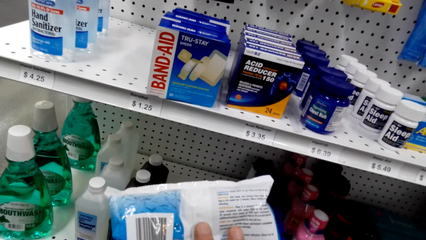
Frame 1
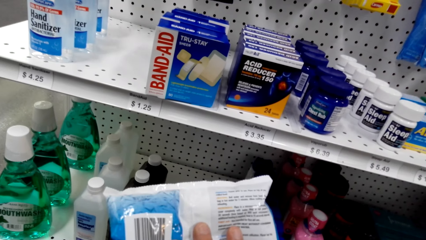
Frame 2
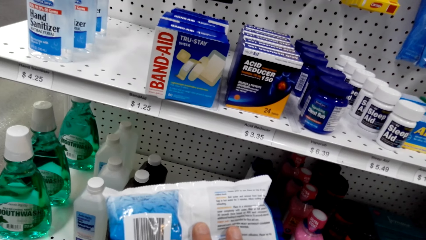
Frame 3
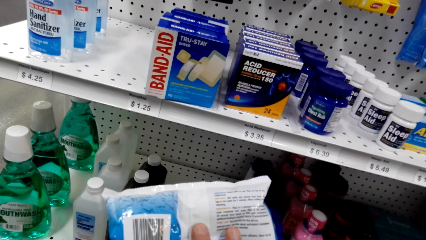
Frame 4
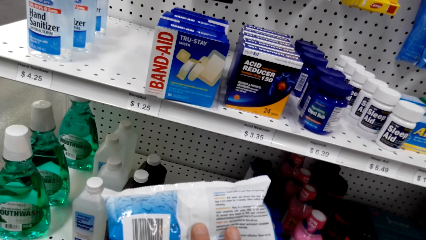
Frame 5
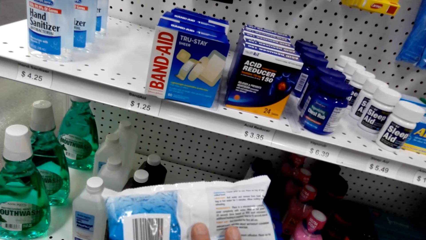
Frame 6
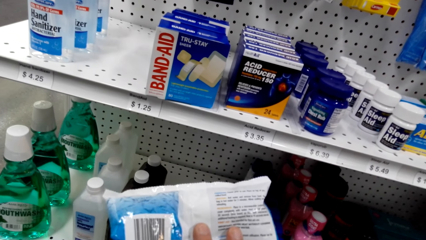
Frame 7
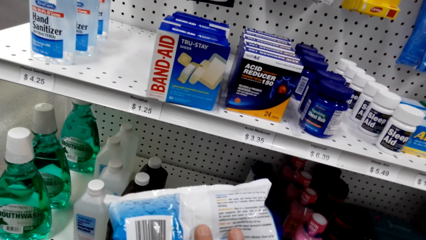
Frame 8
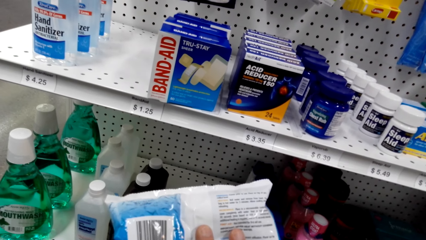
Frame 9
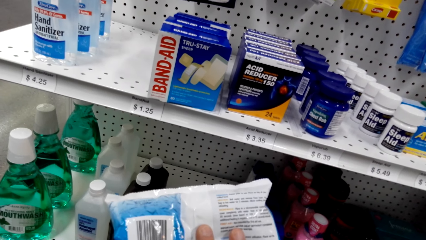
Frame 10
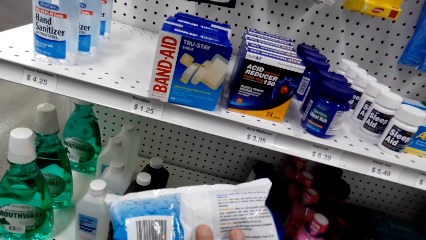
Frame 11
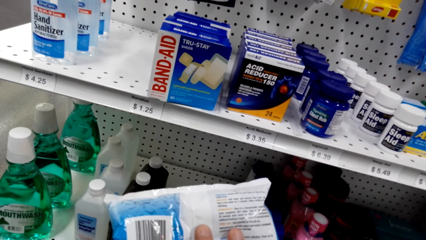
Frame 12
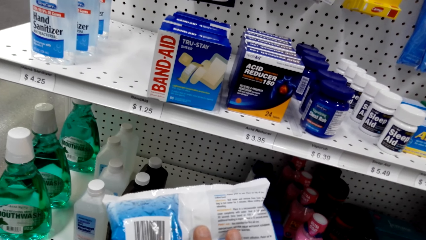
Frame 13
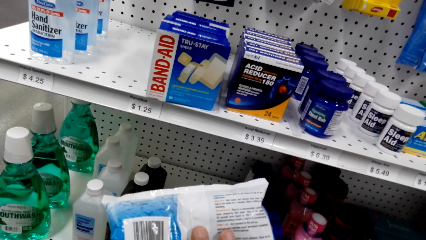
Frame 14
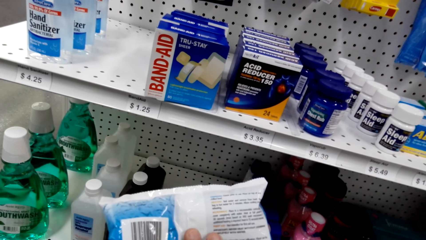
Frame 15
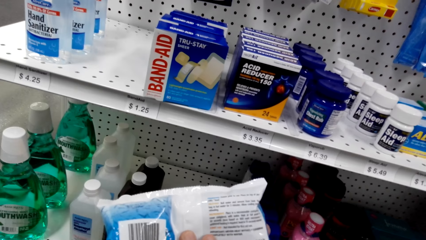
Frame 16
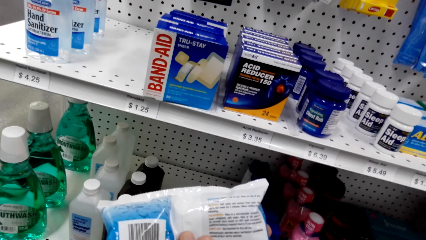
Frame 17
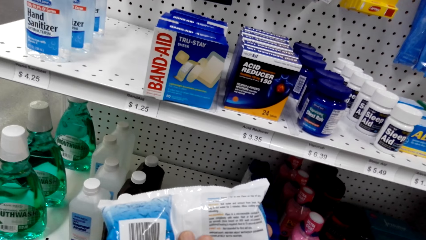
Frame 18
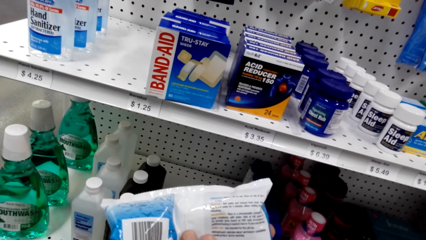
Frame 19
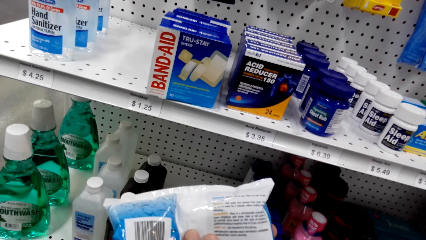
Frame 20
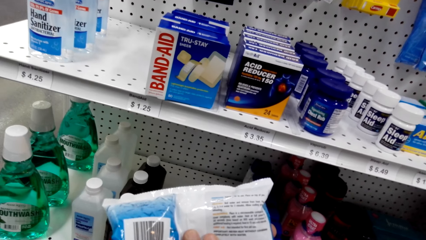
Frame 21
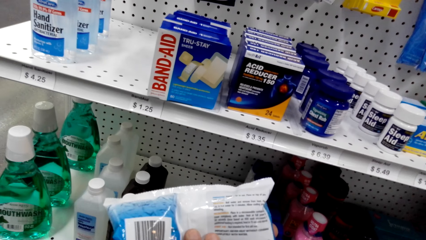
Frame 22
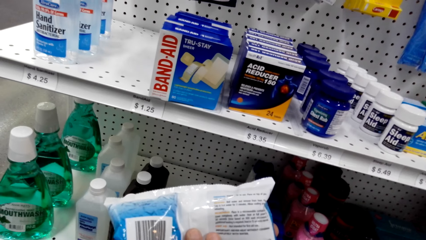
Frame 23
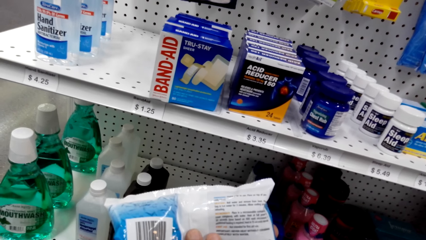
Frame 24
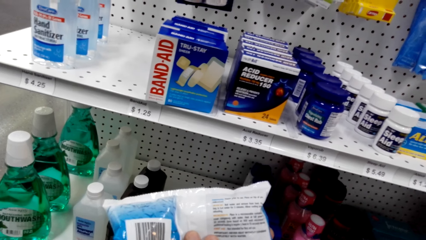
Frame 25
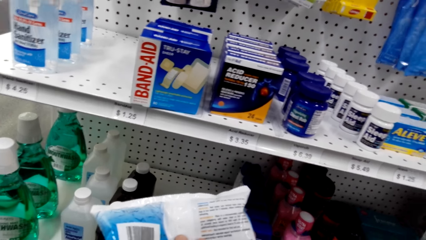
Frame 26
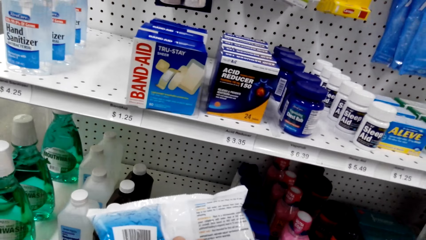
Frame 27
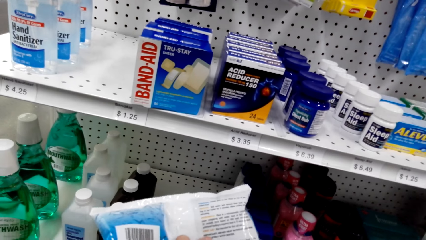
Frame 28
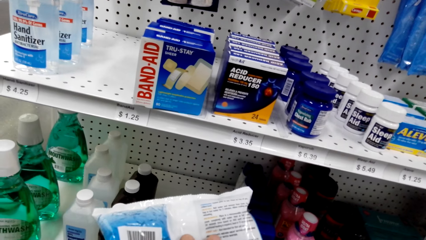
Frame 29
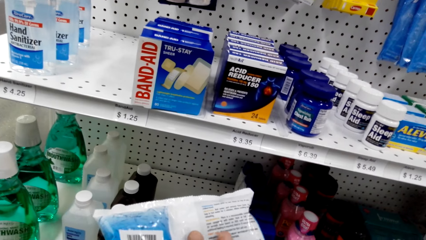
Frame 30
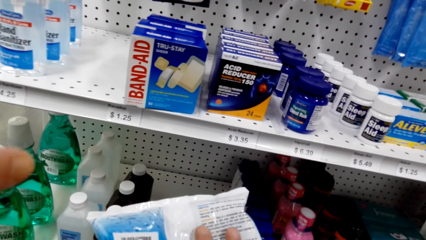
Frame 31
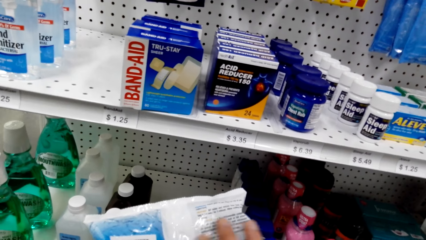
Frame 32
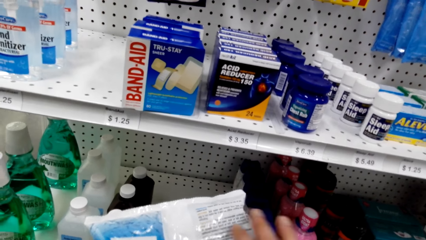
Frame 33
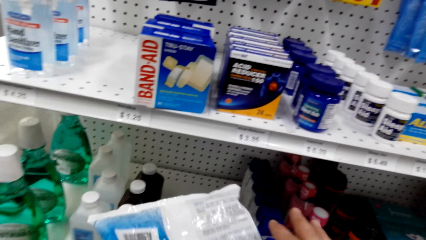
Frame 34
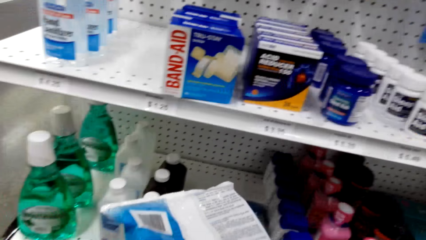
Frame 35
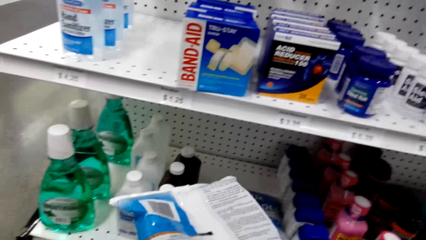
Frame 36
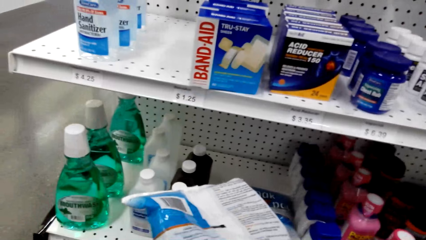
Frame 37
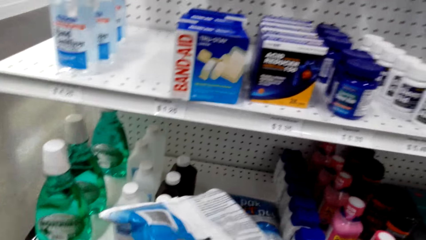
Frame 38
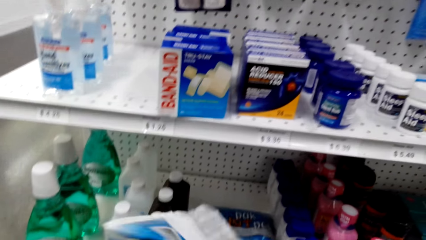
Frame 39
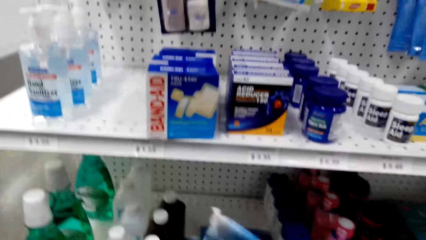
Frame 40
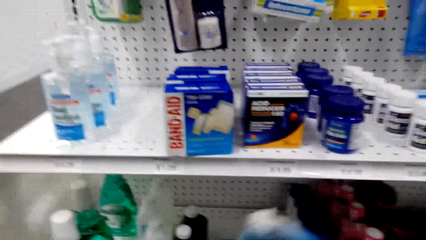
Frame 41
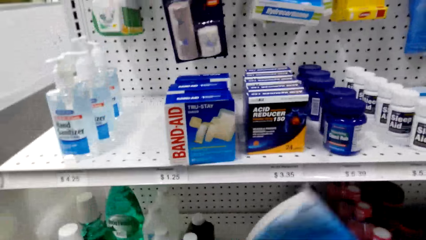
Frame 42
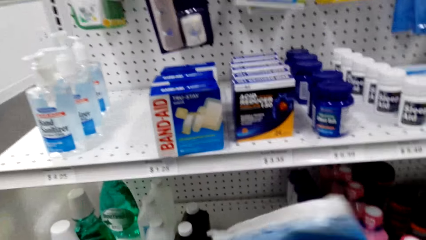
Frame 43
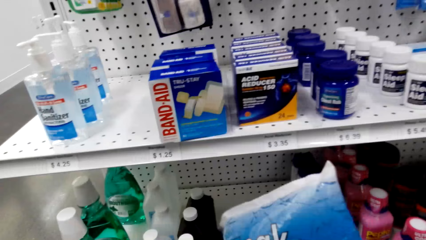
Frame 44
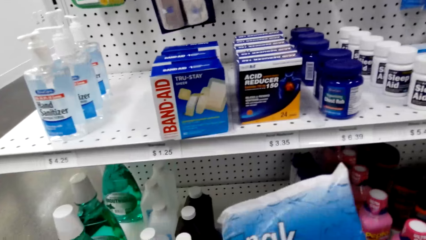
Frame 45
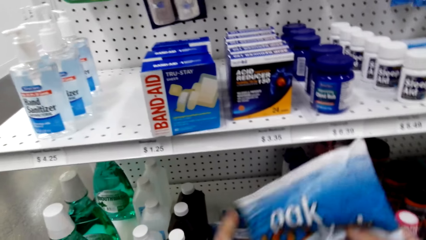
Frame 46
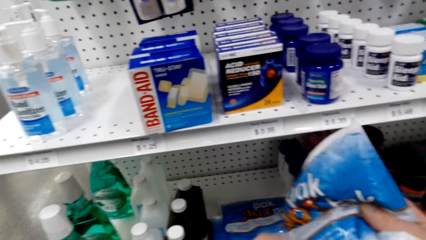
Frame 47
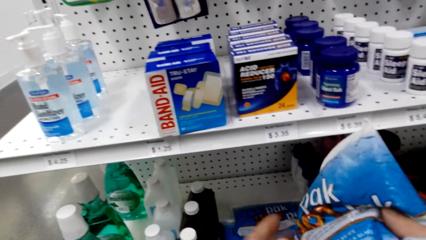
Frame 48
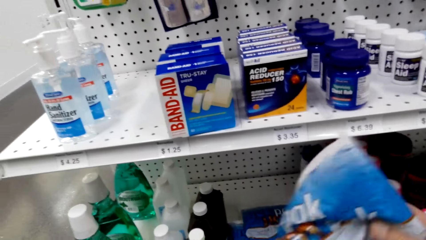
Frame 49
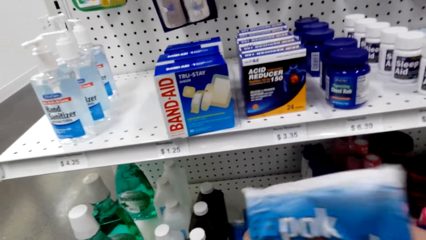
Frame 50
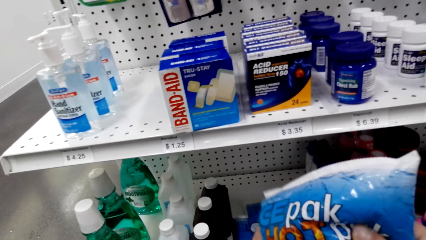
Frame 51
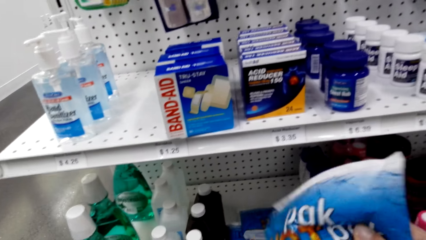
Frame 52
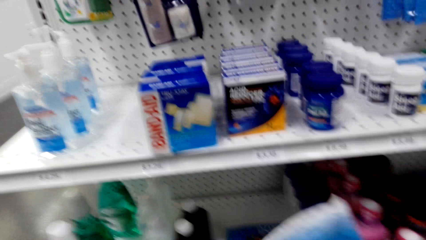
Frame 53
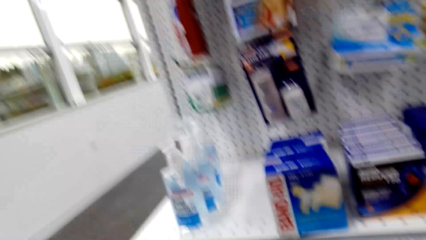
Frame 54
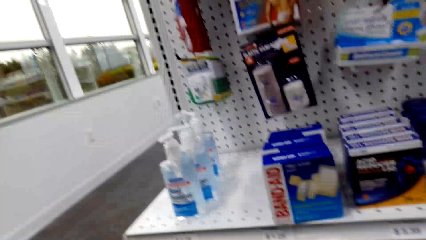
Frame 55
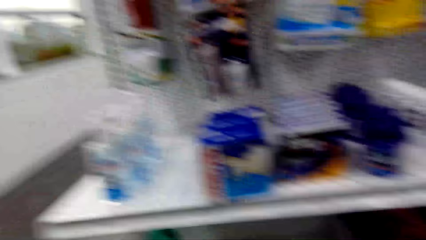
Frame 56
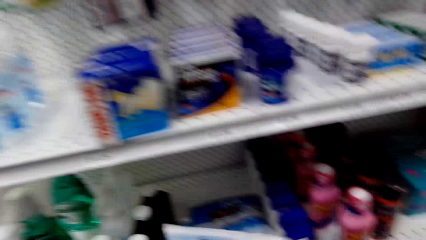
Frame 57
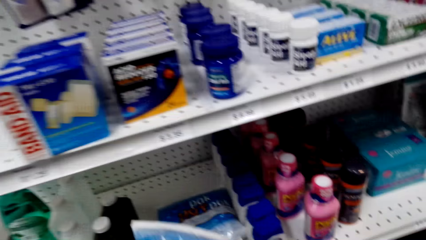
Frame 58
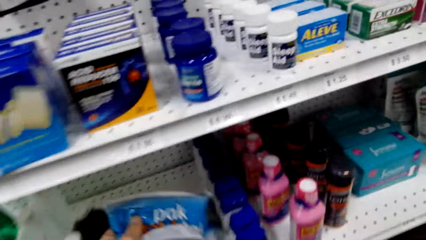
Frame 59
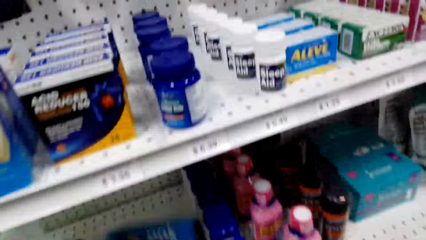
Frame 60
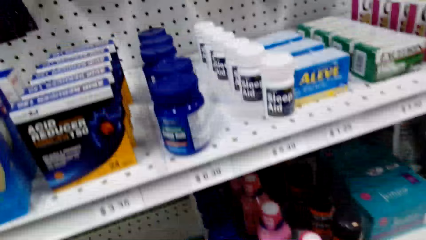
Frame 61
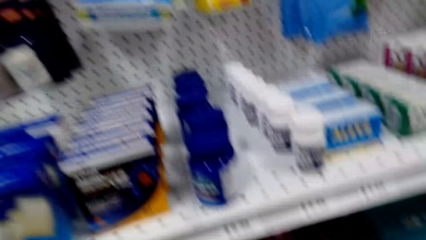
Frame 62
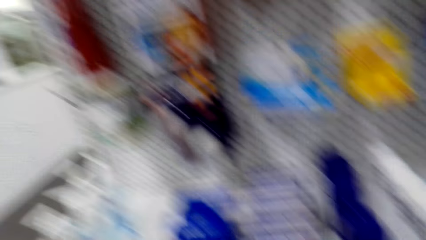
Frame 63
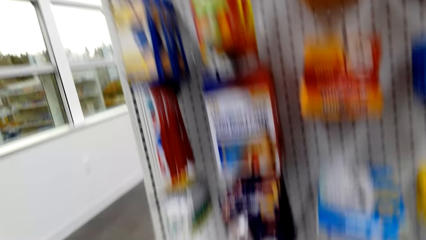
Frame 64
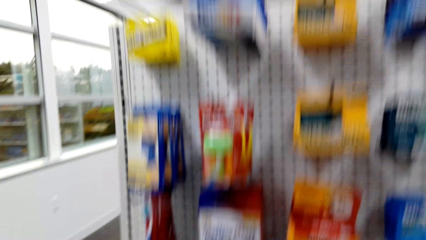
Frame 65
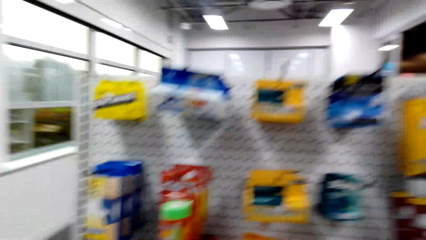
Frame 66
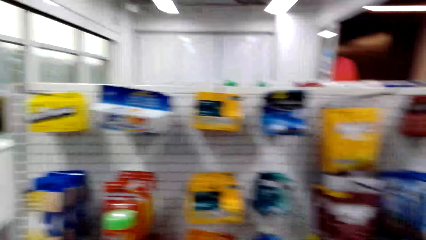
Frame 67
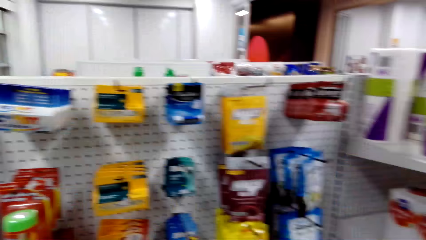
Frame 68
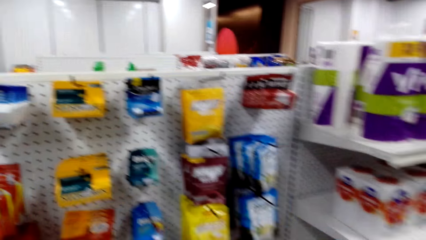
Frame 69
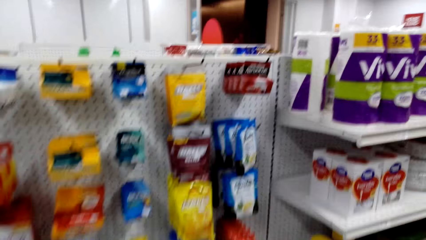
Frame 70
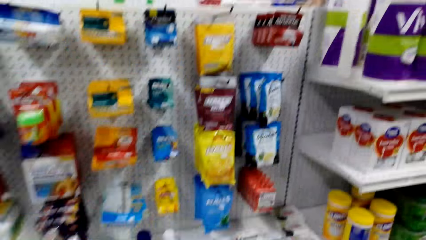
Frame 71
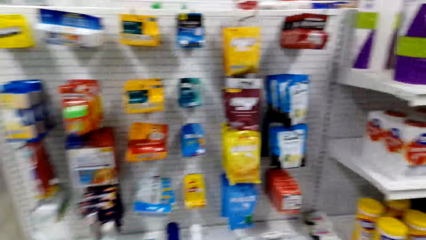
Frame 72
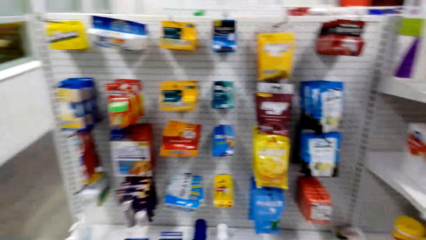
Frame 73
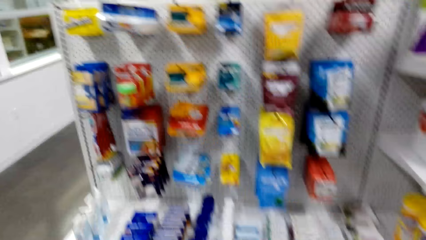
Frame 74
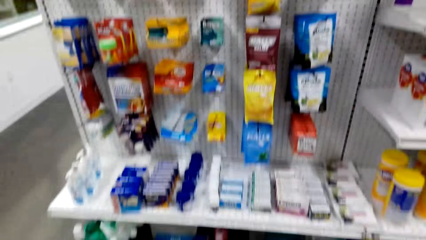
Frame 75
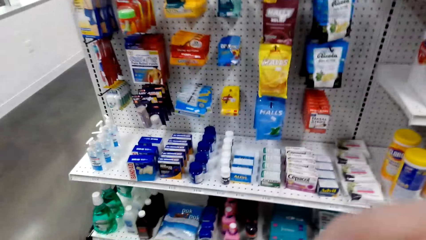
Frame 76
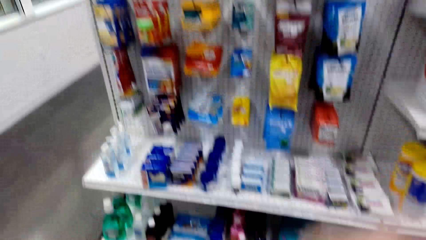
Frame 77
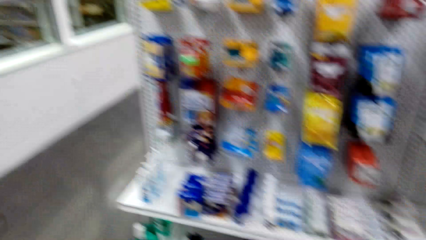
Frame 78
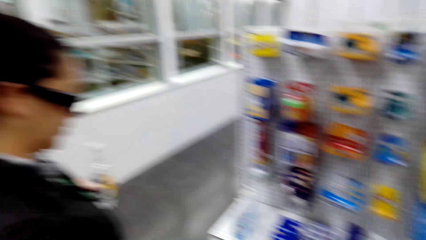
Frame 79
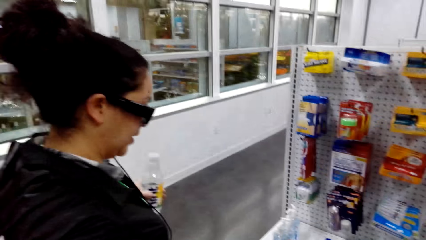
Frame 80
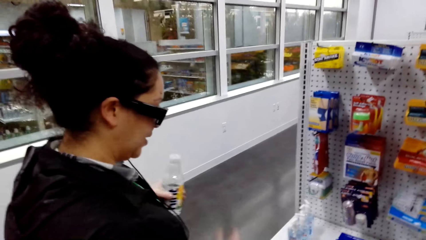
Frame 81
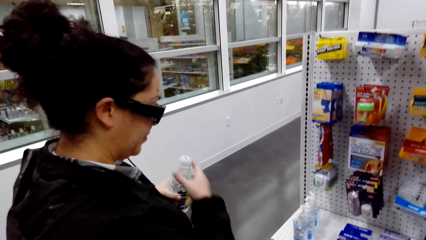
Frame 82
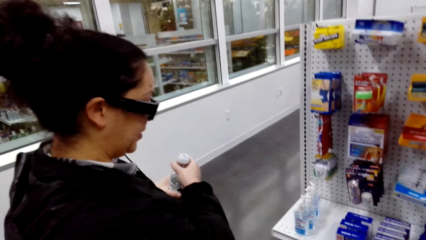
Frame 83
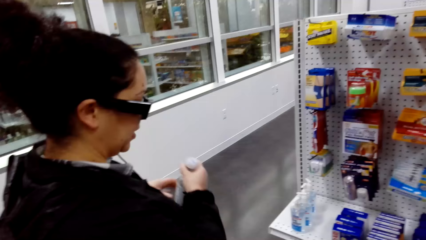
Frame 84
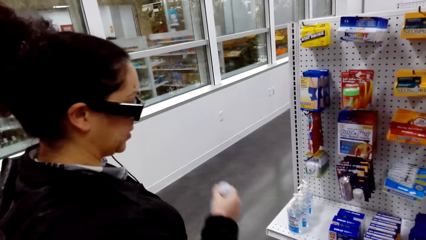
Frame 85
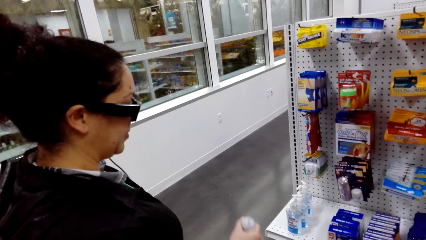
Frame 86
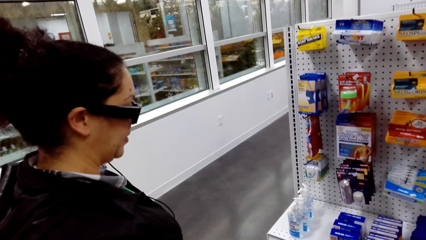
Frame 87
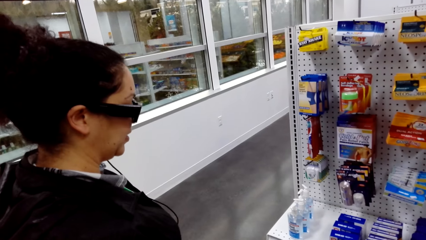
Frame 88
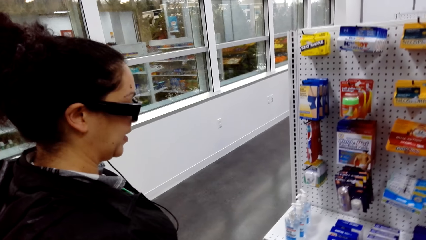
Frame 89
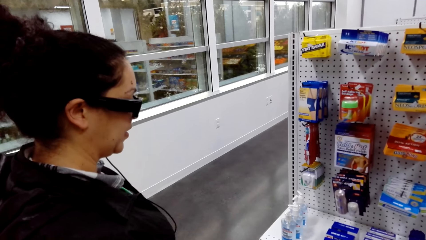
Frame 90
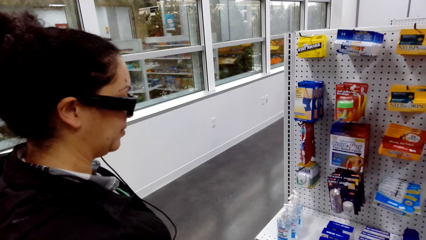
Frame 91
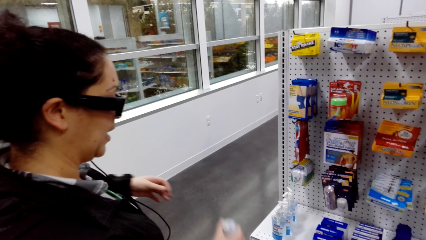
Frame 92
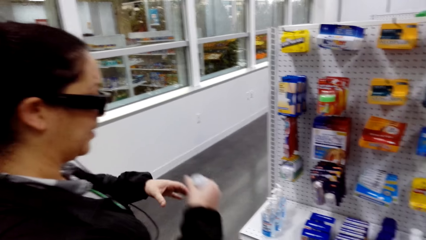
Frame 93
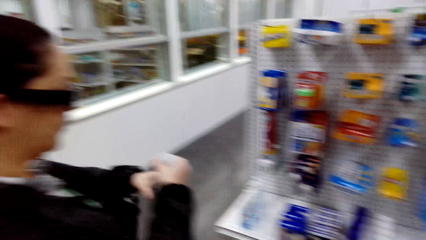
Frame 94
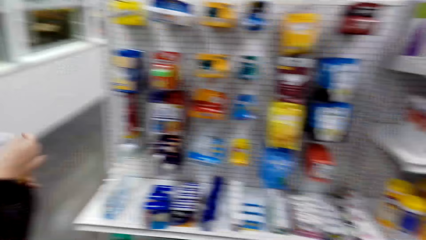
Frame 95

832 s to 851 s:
The camera wearer talks to a woman. They return the Ice Pak Hot to the shelf. They look around the supermarket shelf. They stare at the woman. They talk to the woman.
